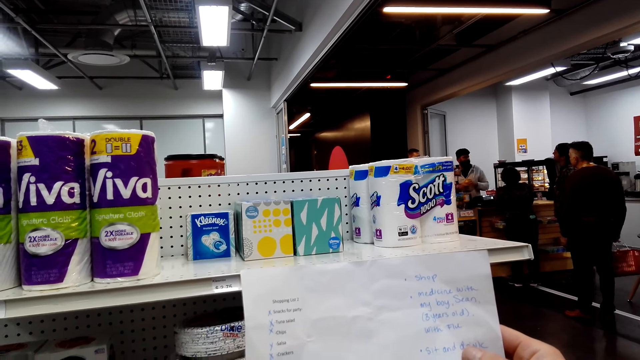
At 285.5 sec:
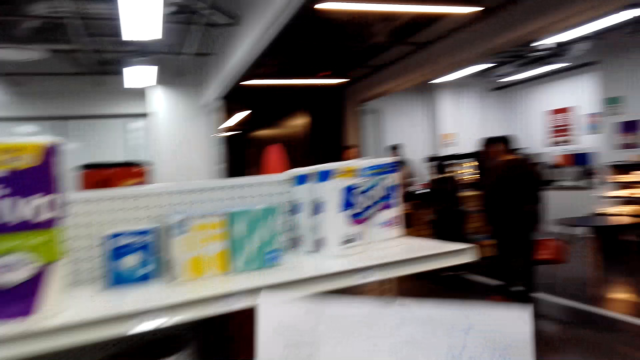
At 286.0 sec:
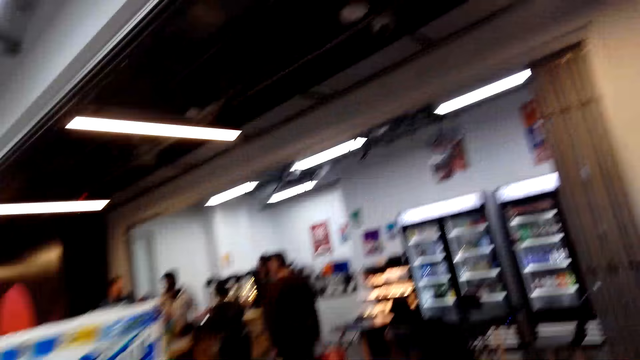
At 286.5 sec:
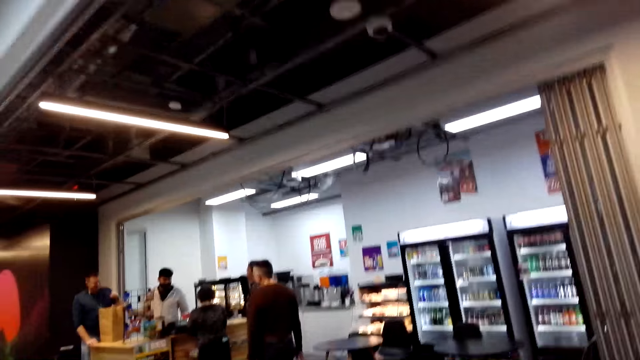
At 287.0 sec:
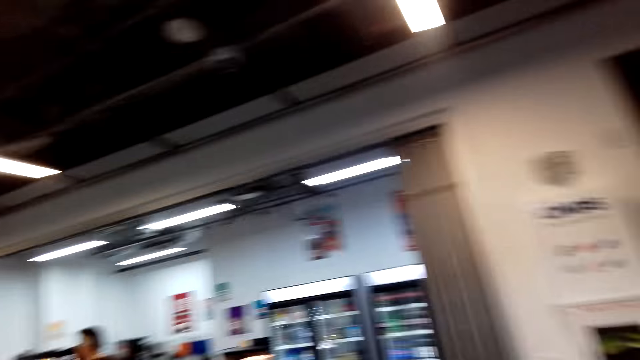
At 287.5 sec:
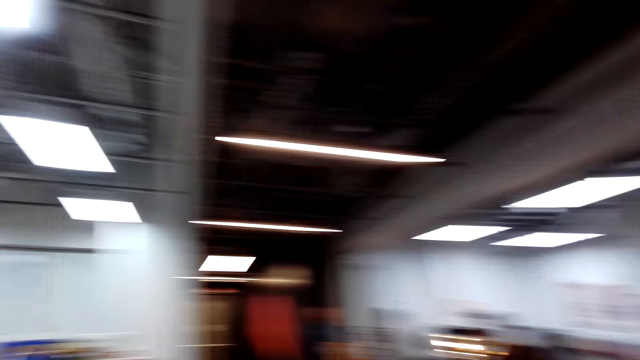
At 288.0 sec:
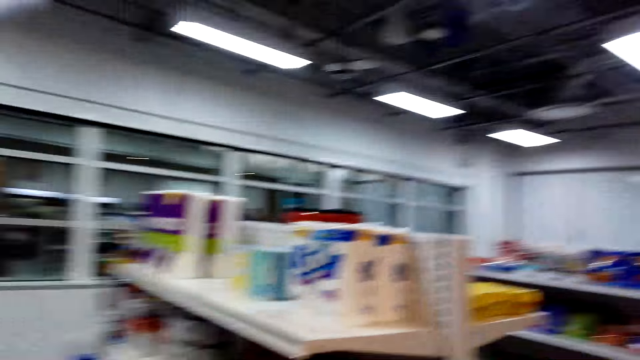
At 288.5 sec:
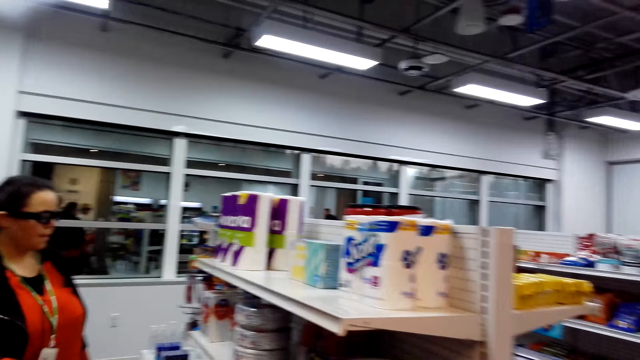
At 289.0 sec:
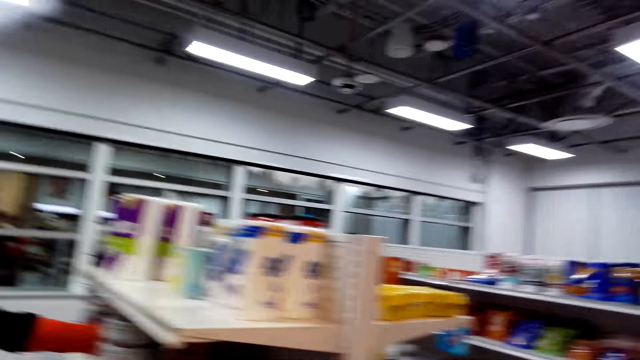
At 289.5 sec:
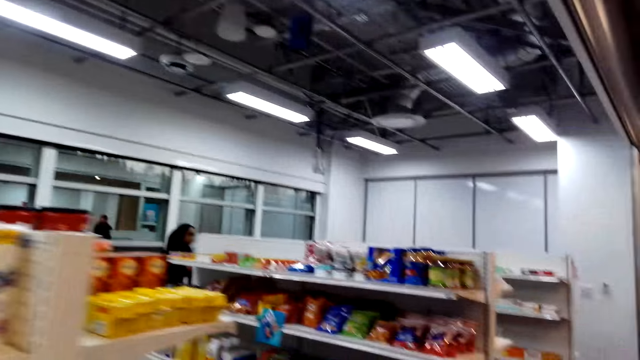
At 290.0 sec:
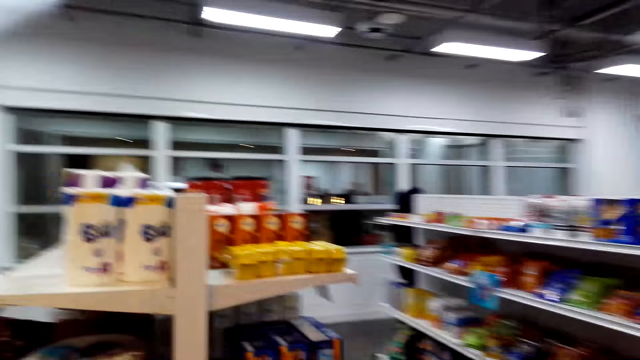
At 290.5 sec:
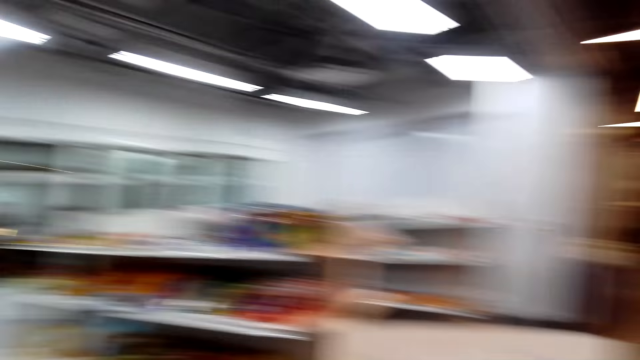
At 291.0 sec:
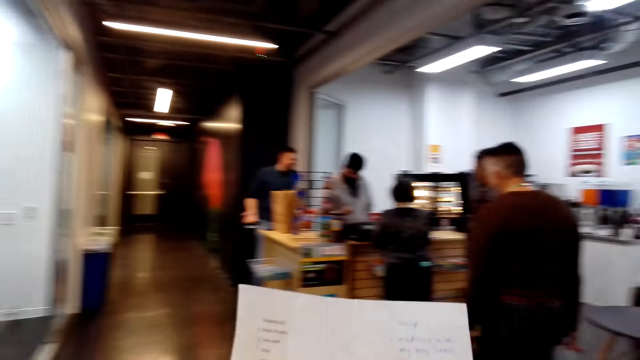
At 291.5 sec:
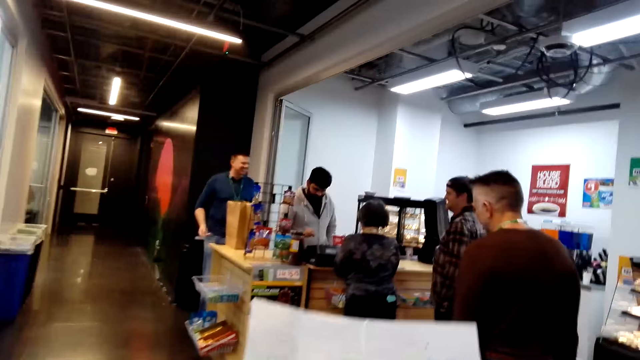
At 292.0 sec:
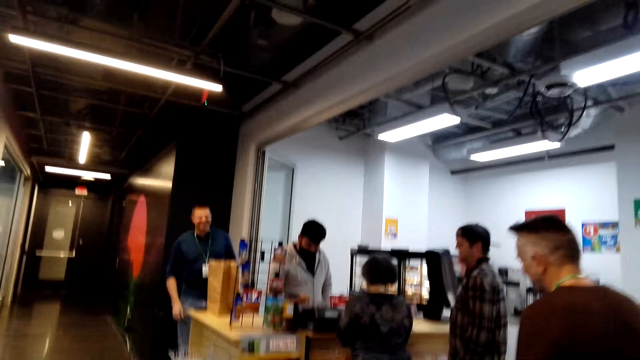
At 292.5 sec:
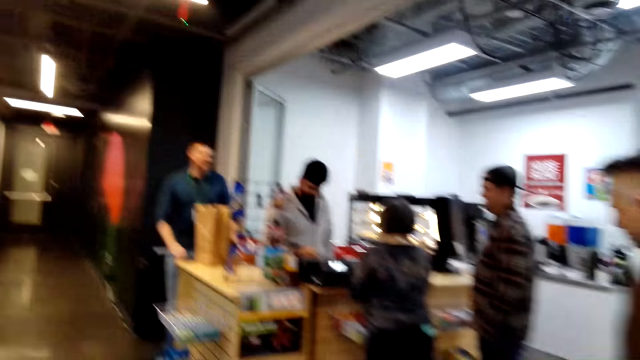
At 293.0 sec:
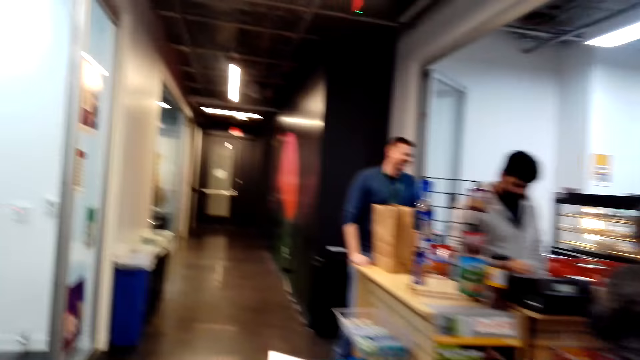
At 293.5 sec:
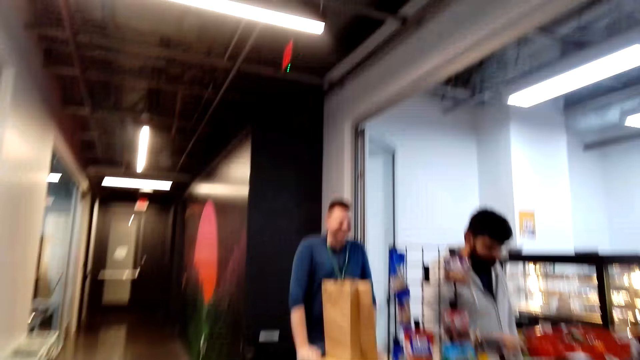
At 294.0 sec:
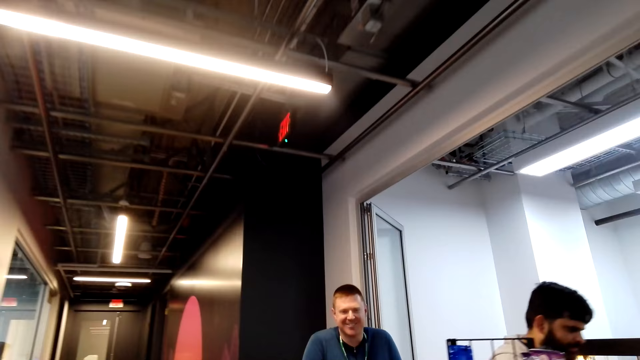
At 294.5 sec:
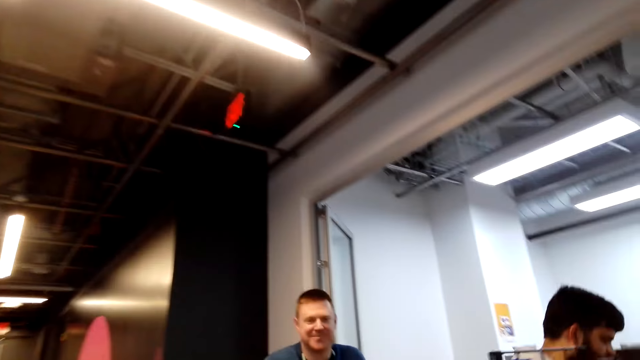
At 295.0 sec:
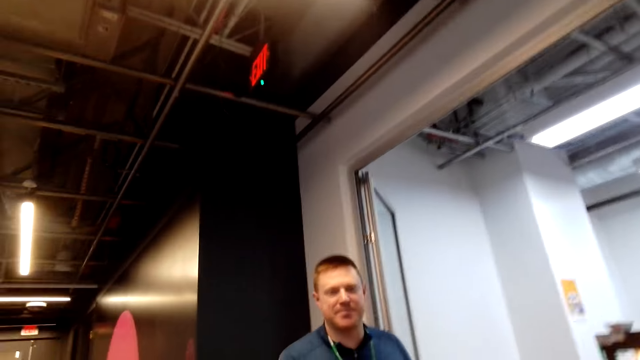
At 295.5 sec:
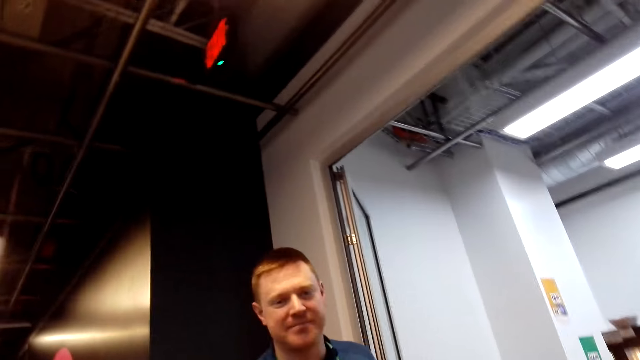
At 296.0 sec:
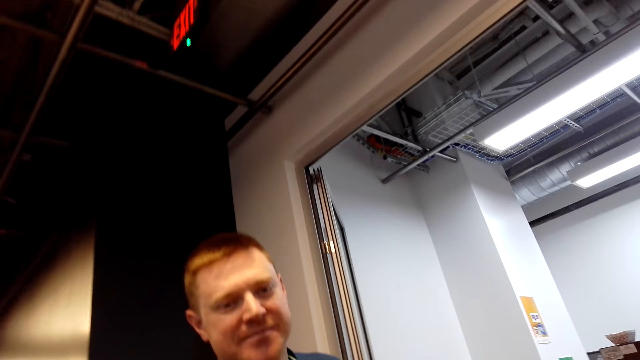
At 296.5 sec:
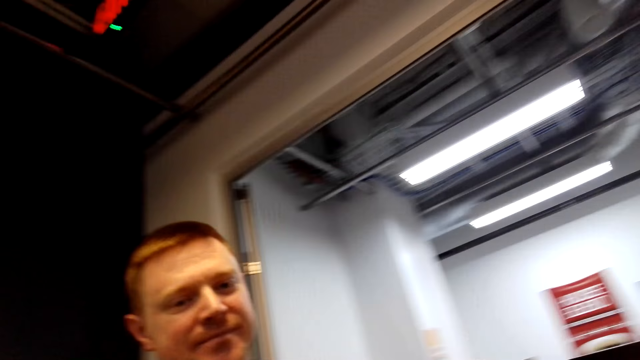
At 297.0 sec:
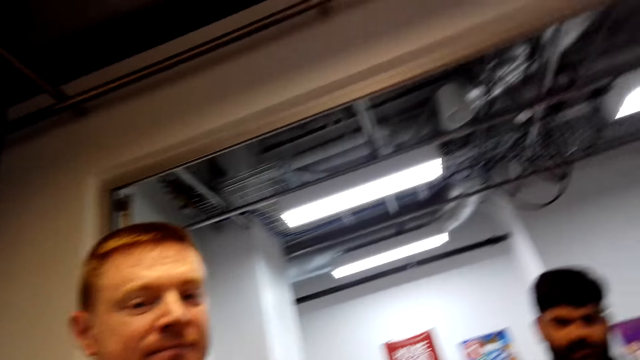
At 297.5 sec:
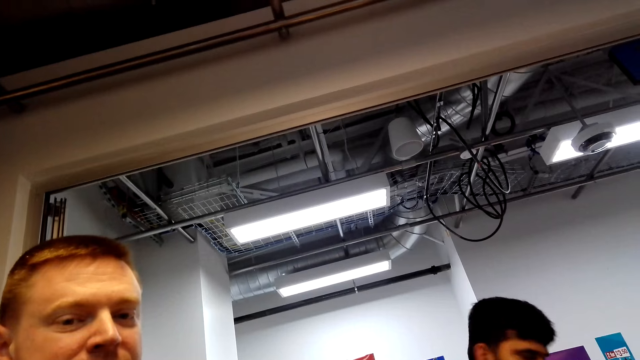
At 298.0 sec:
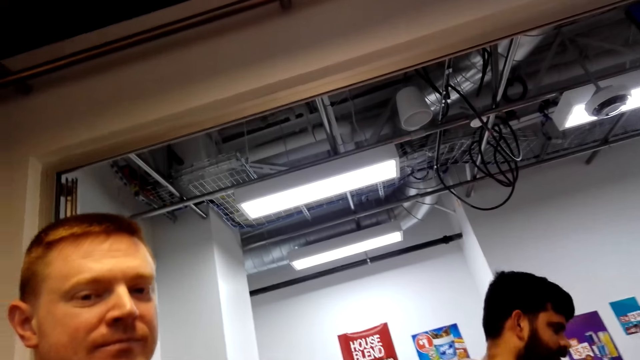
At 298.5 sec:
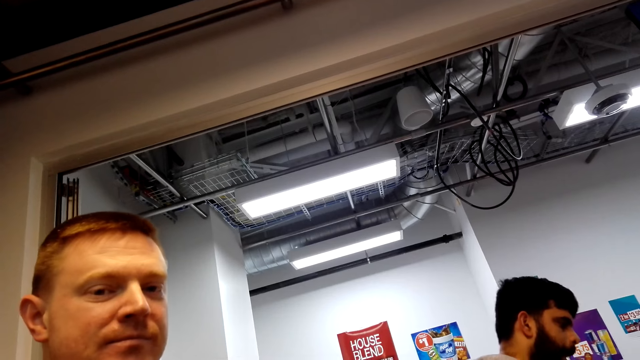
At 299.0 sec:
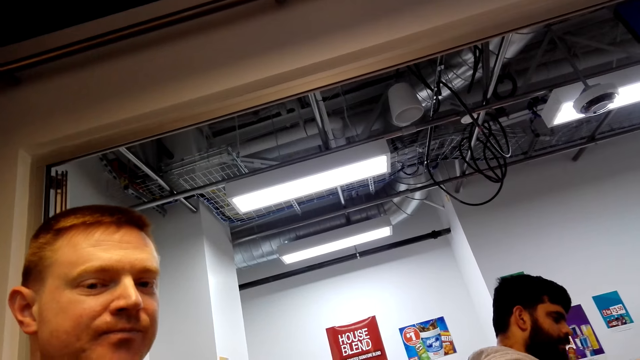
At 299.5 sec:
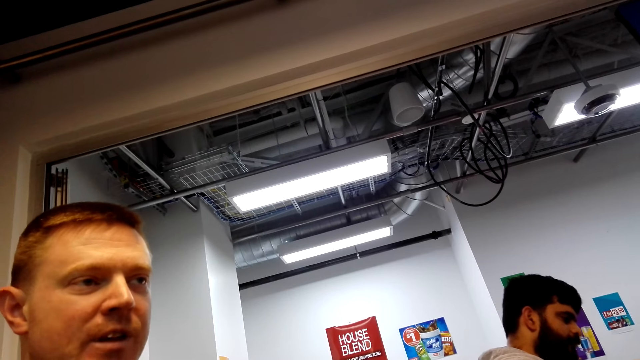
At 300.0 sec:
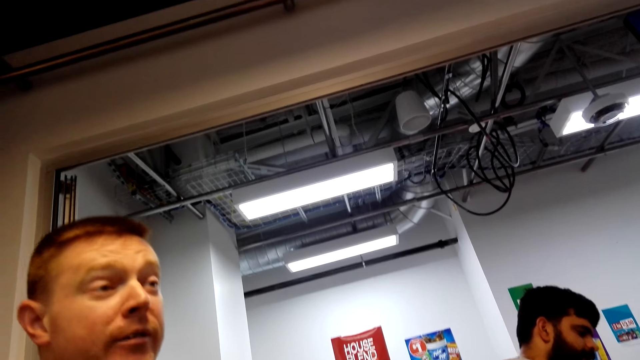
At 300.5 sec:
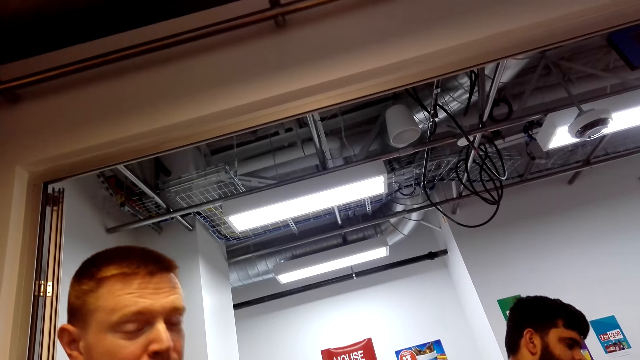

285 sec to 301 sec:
The camera wearer walks around the supermarket. They hold the shopping list. They walk in the supermarket. They chat with a man.

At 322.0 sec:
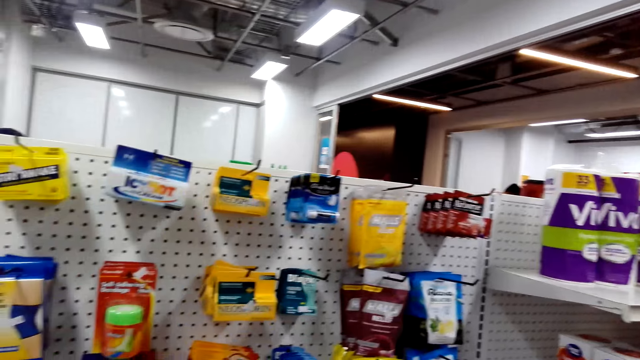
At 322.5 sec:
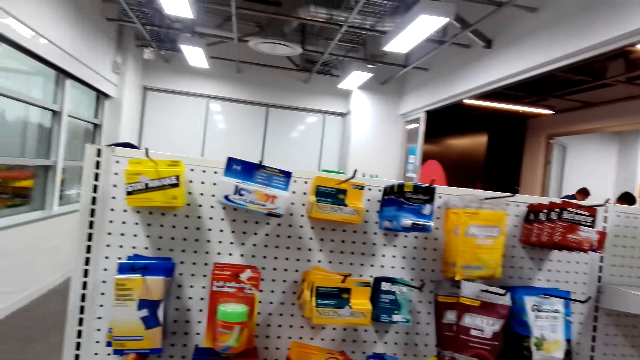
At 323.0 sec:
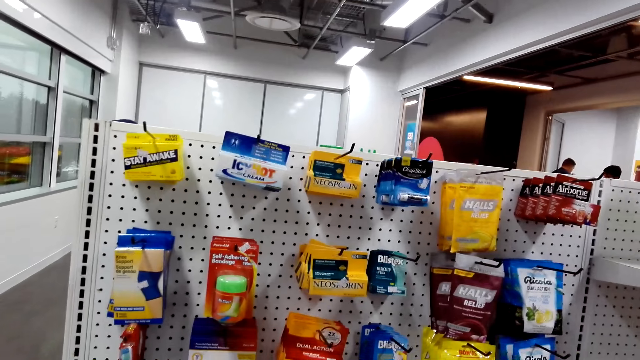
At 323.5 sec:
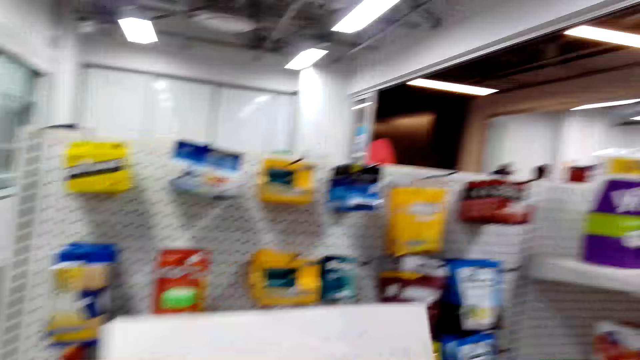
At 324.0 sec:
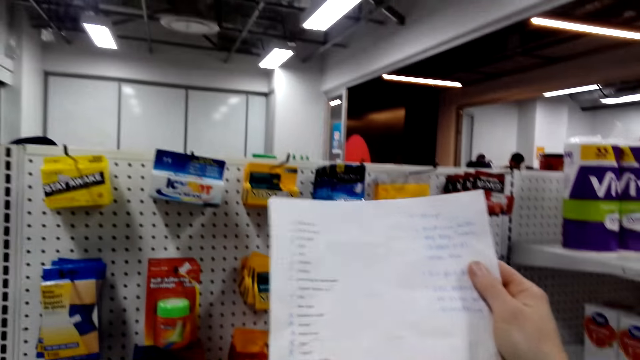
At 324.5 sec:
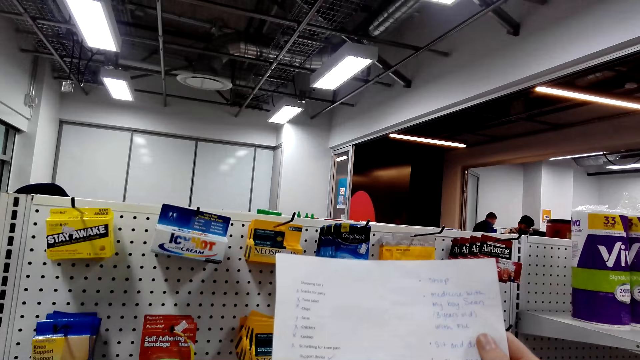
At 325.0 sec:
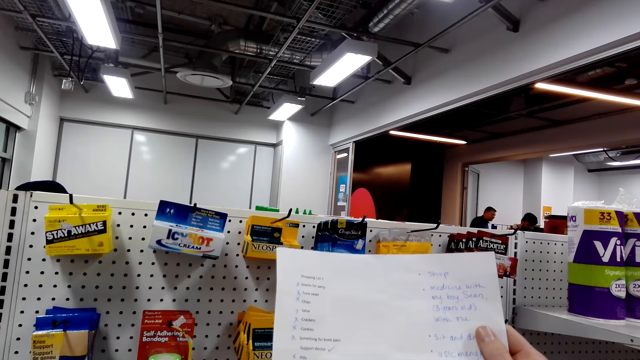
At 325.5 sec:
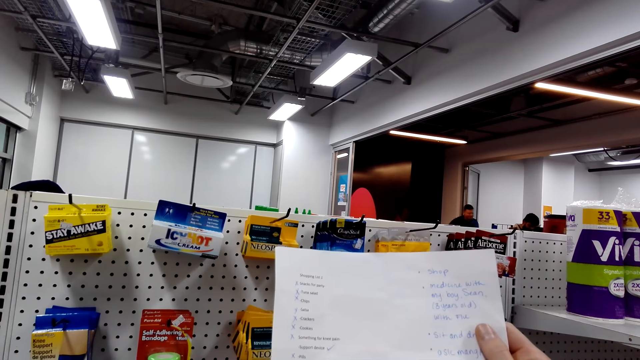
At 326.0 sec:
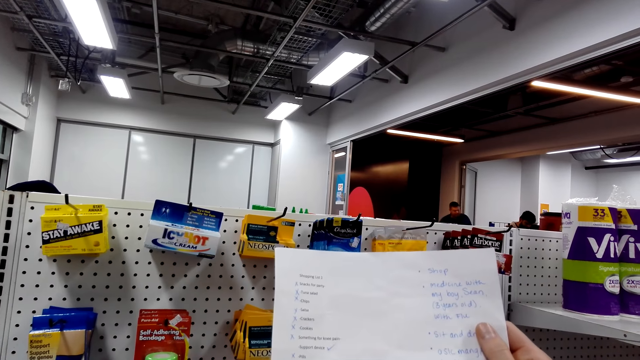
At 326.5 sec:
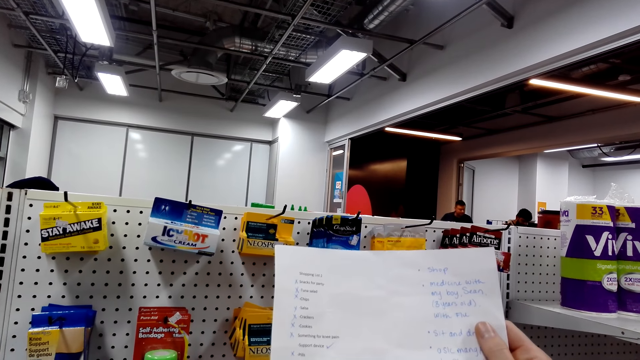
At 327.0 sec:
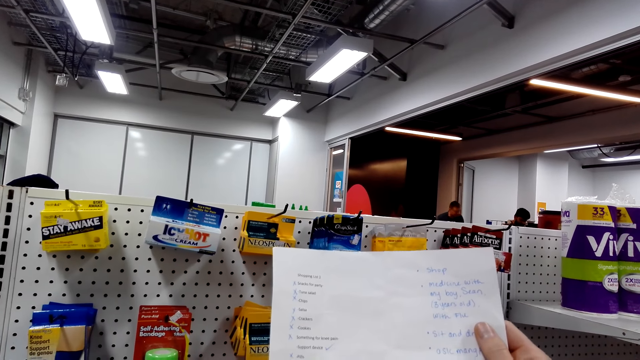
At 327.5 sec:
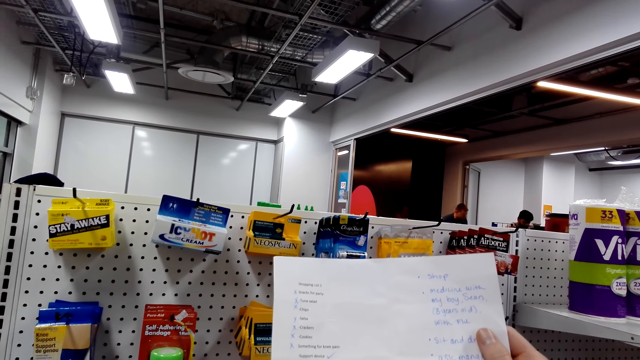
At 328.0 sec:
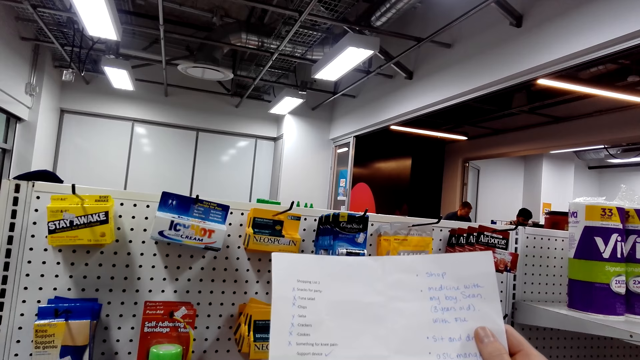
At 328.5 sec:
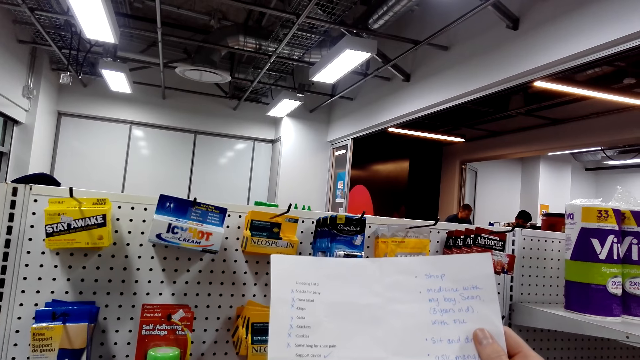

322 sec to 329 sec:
The camera wearer looks around. They hold a shopping list. They lift the shopping list.
